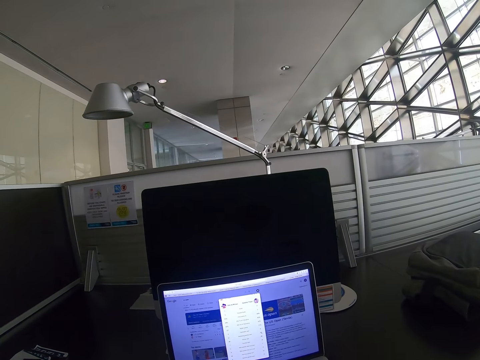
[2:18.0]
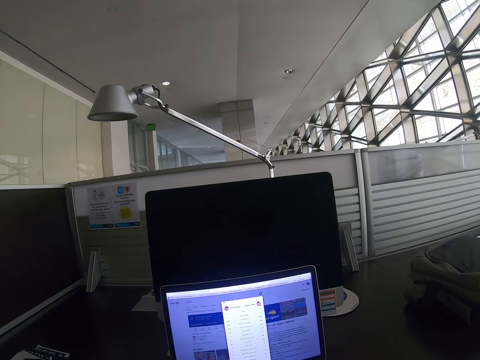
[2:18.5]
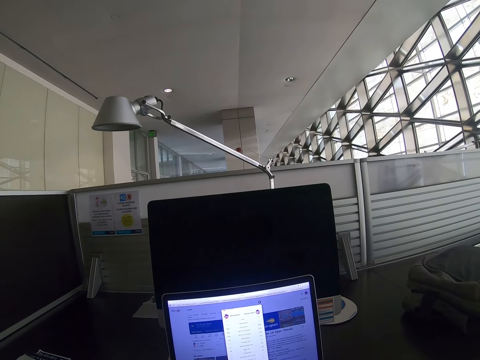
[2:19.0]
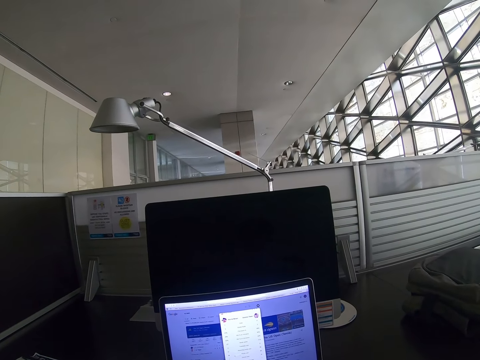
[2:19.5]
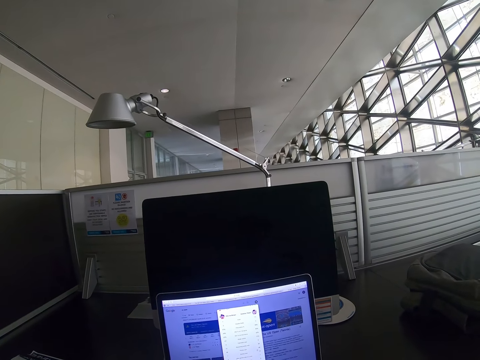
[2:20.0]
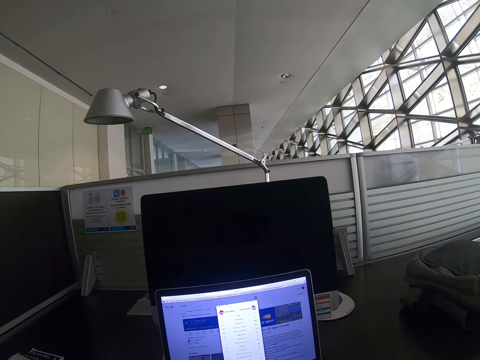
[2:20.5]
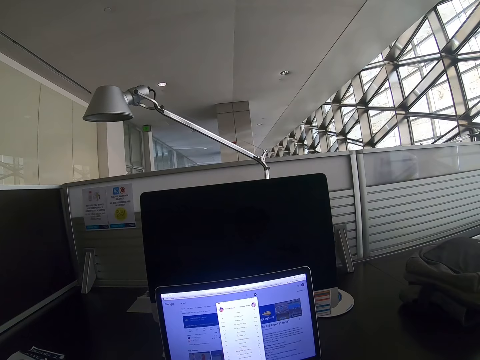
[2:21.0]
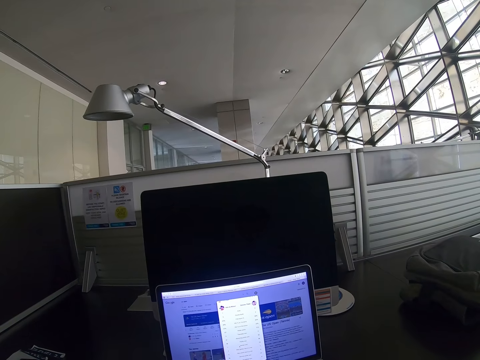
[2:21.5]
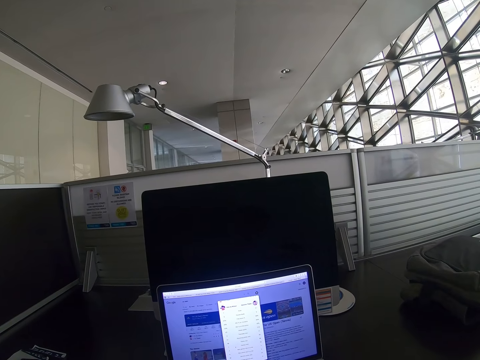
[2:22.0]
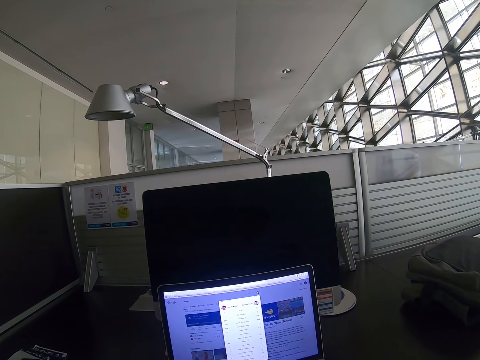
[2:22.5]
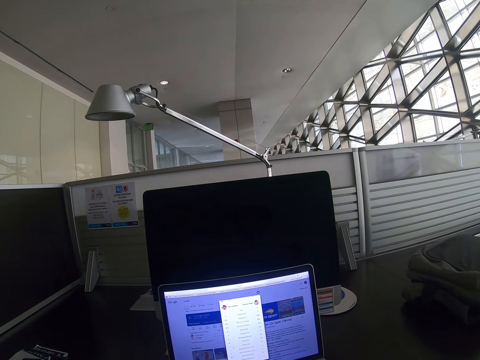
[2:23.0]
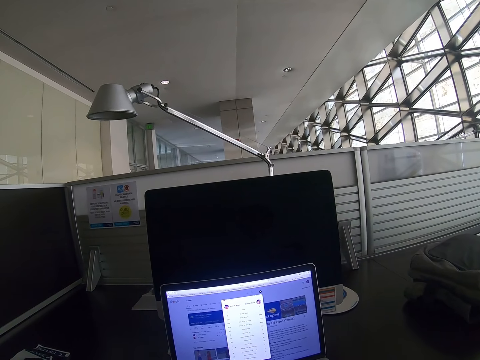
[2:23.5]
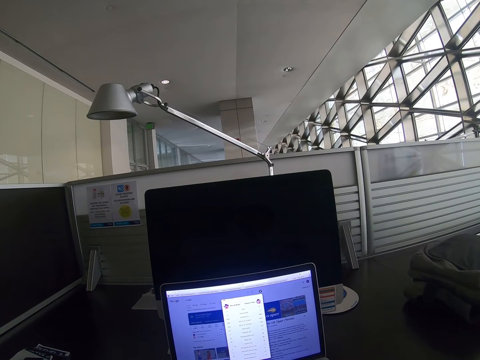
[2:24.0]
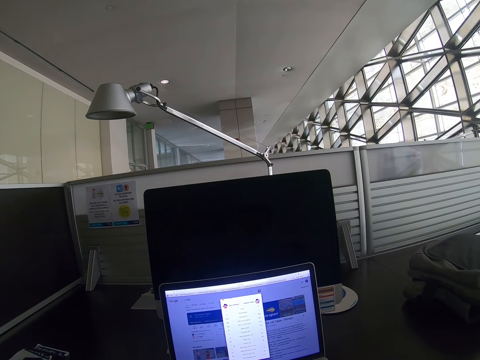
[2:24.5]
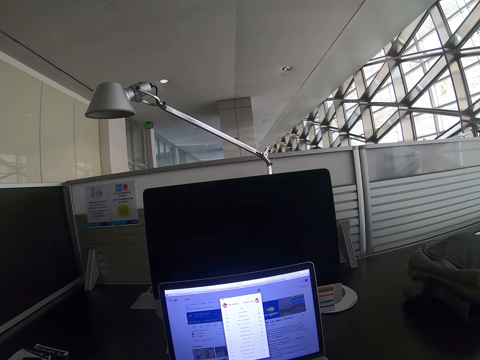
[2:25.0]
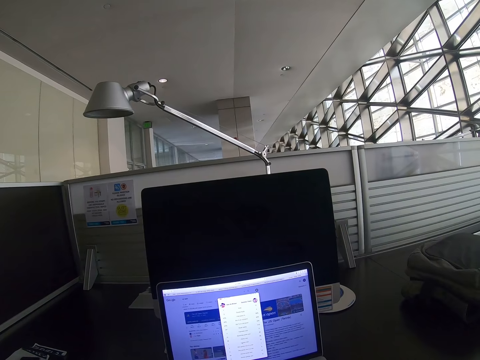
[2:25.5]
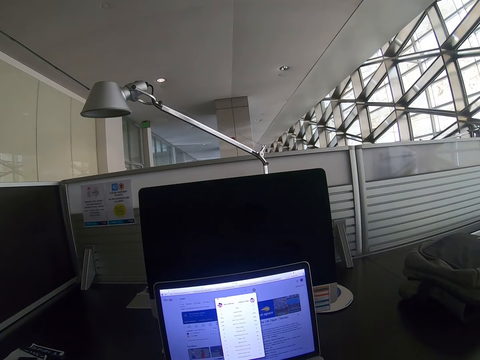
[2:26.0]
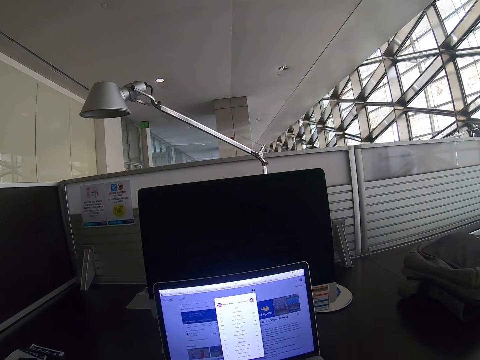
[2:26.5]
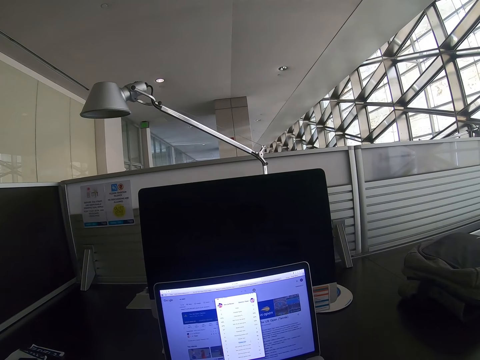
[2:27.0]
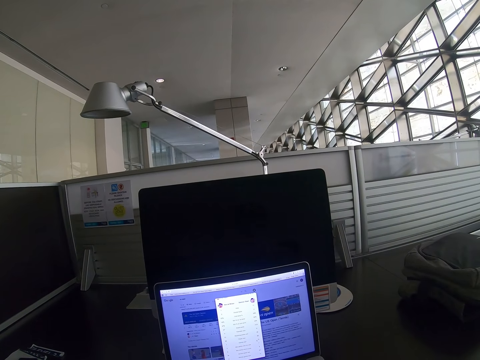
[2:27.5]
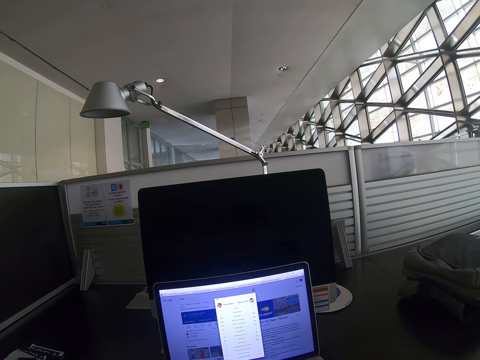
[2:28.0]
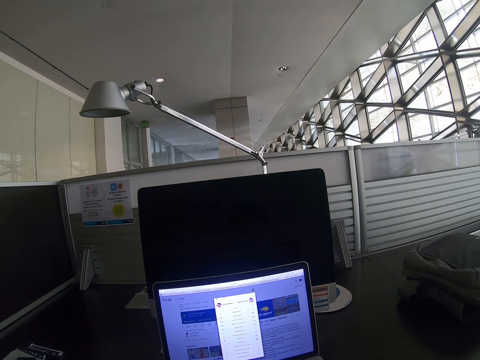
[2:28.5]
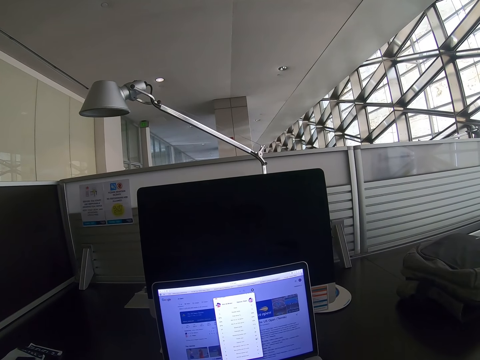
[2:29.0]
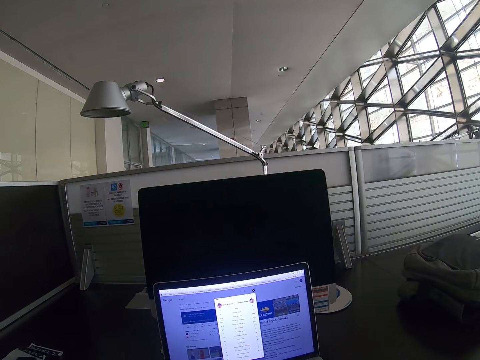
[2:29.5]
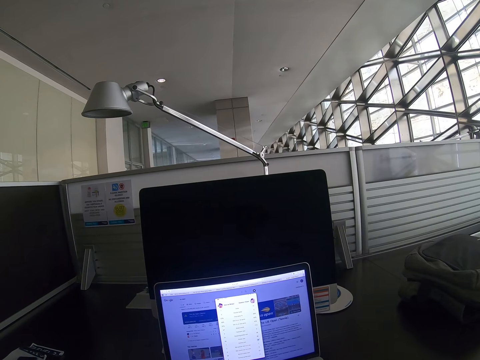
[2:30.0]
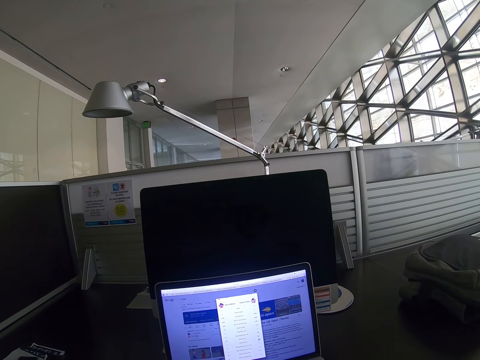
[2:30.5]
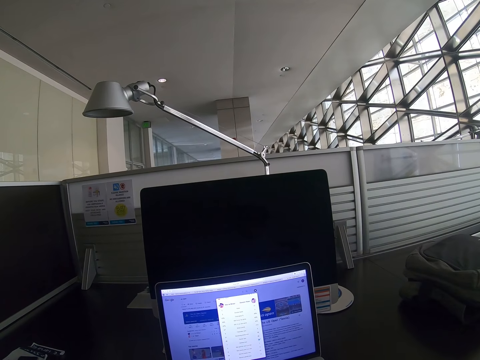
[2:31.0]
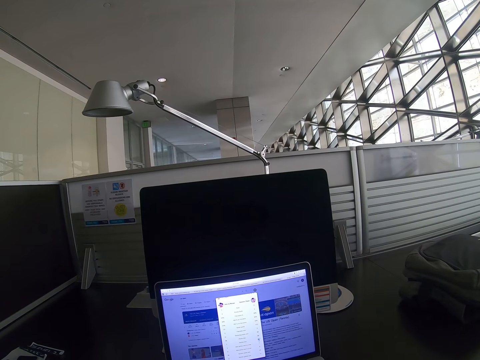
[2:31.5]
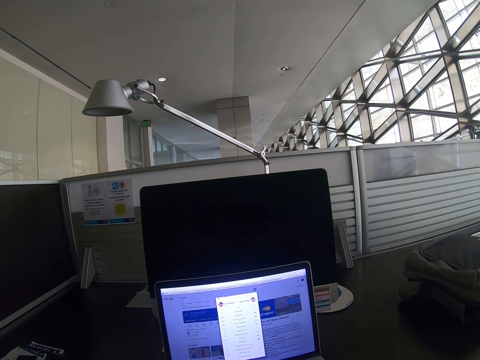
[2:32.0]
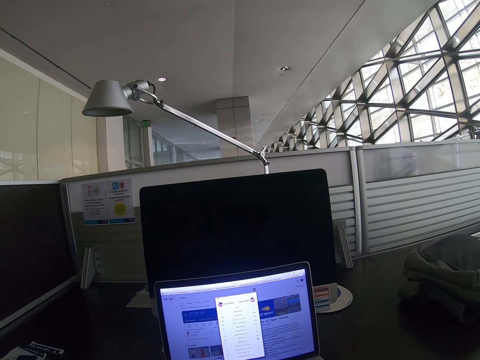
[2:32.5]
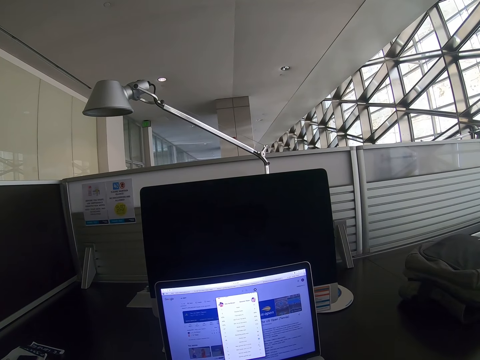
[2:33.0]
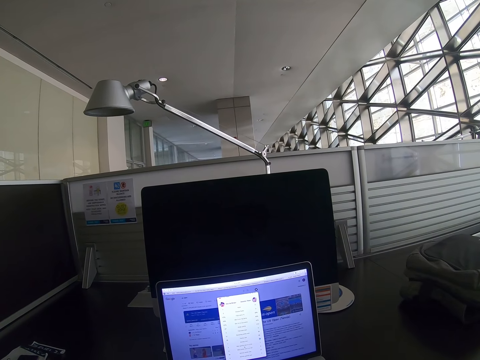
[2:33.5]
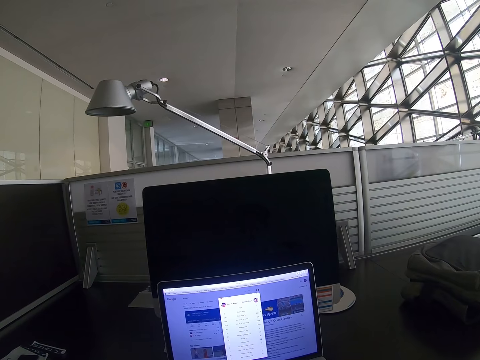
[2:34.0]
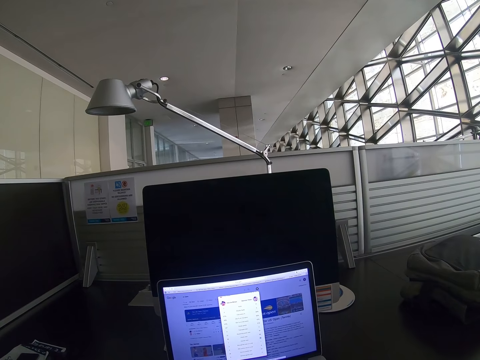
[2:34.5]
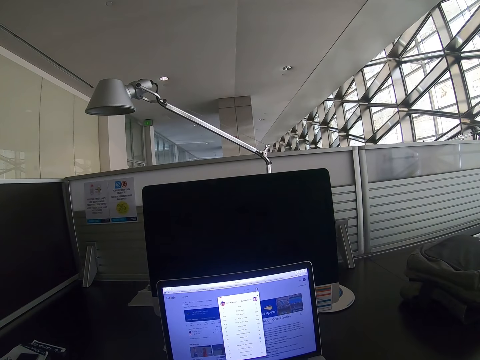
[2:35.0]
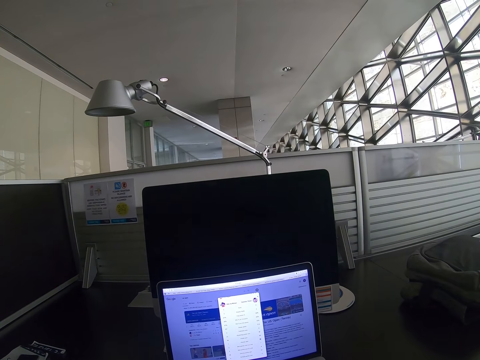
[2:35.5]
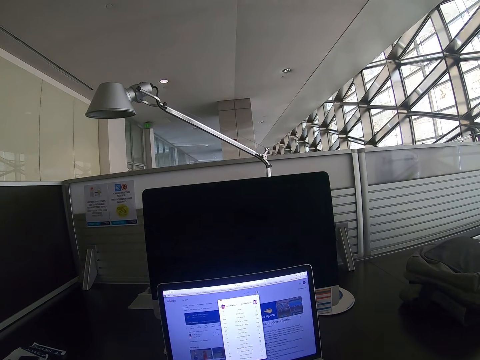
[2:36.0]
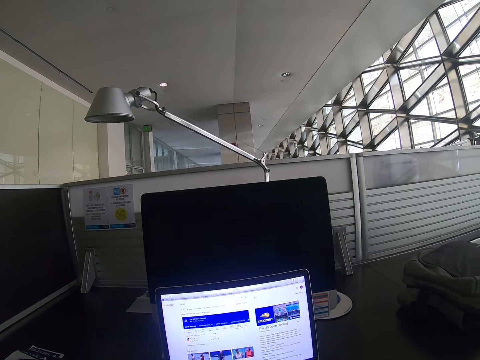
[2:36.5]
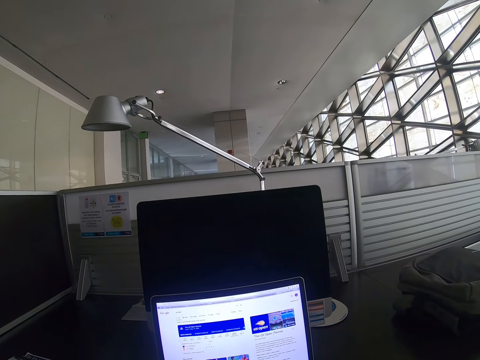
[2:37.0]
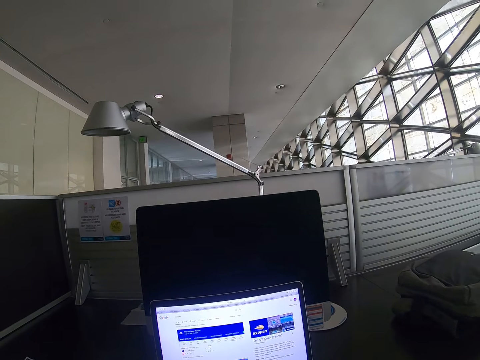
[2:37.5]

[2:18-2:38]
The camera wearer looks around a room. They operate a laptop.

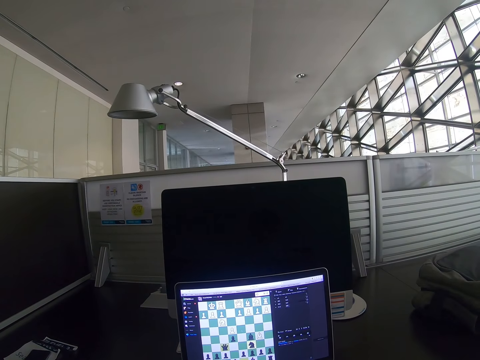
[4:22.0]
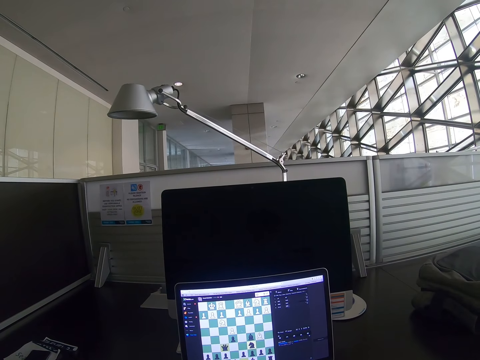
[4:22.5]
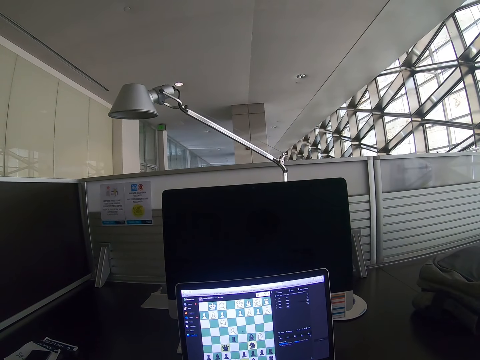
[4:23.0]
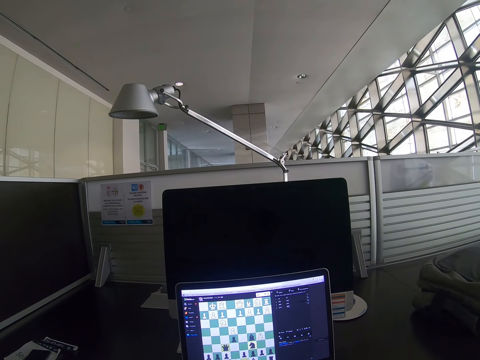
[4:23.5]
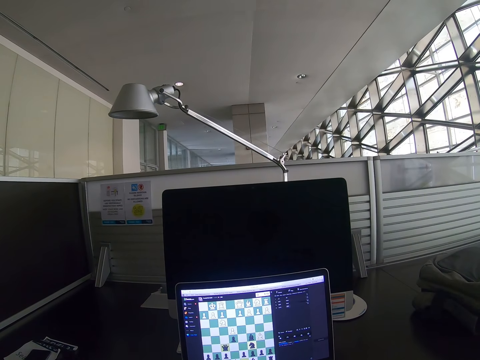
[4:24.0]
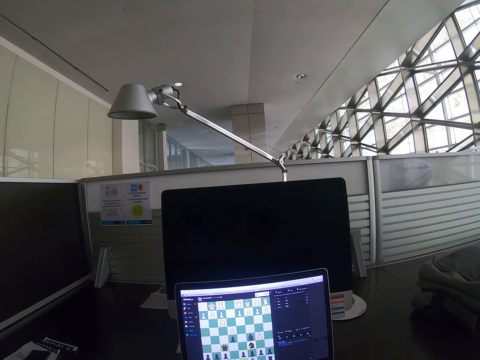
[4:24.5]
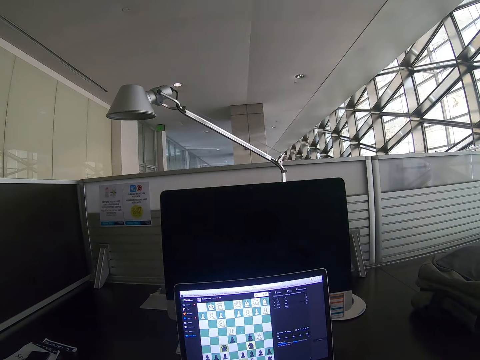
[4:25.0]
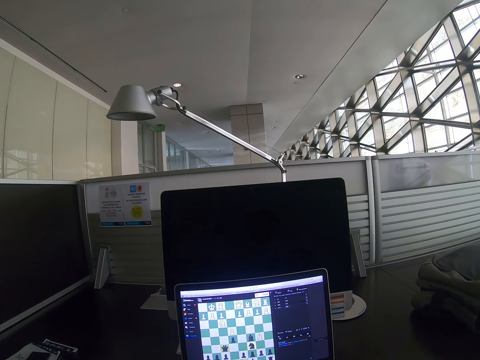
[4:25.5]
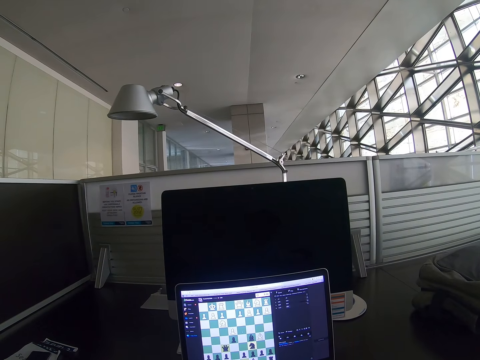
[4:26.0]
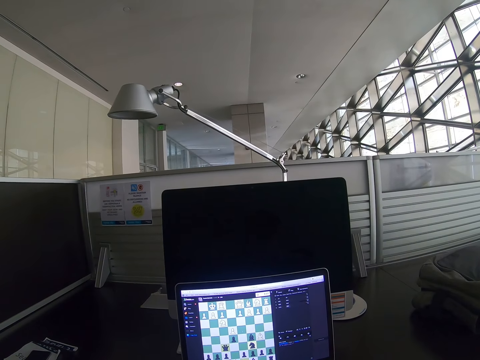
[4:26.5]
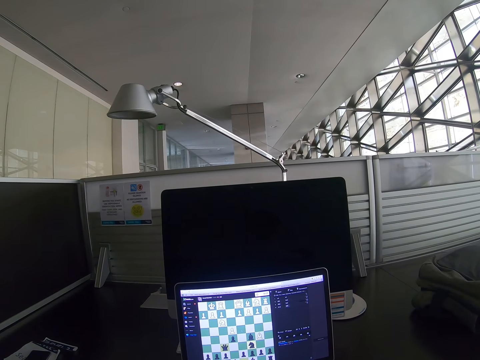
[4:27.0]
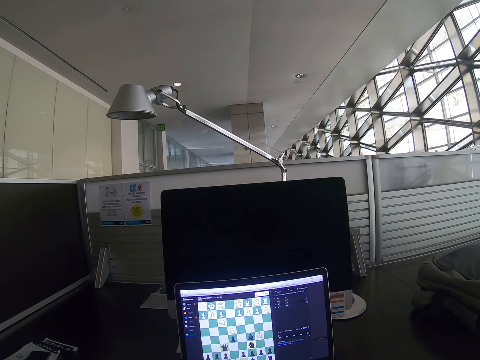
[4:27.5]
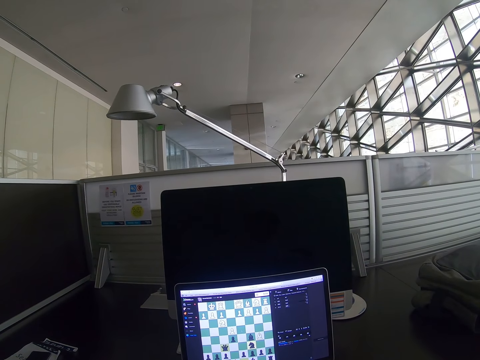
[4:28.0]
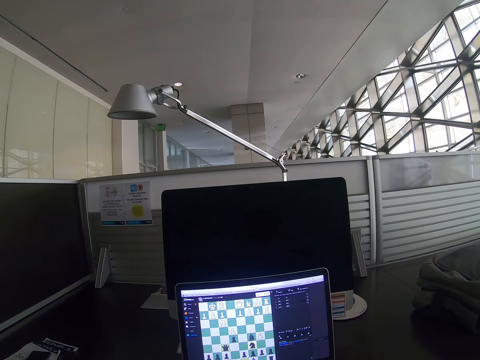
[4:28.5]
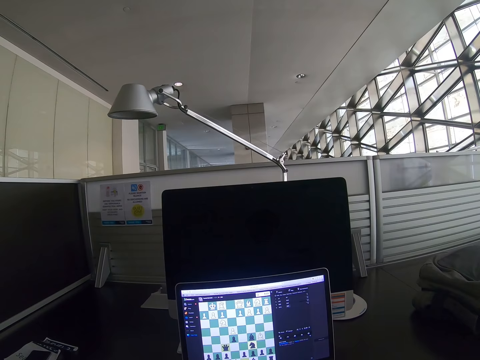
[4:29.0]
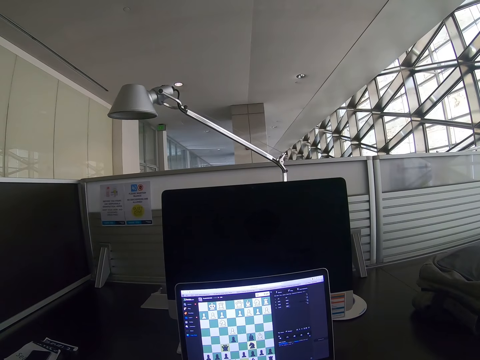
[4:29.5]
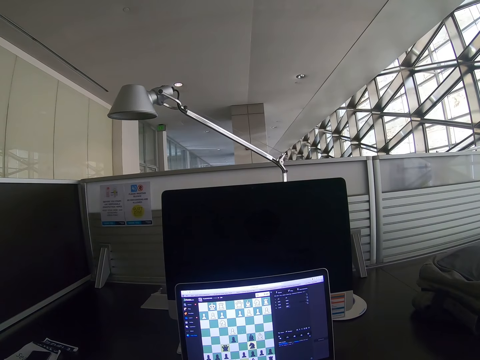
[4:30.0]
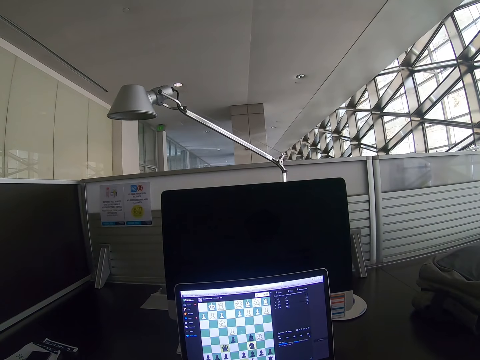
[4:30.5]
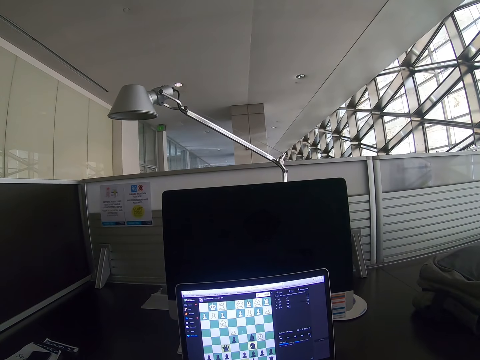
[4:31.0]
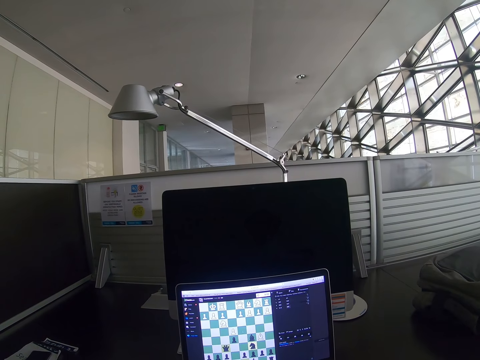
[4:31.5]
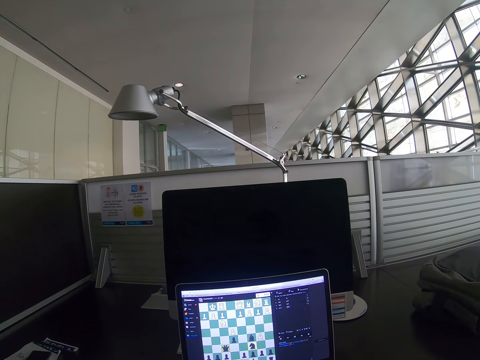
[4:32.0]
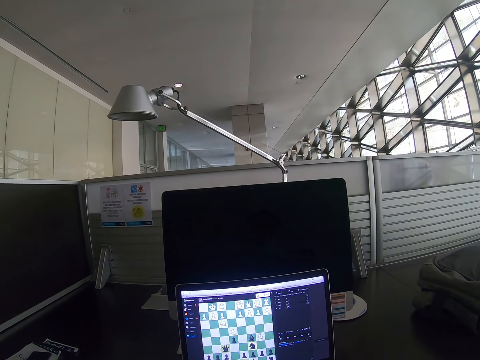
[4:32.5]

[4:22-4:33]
The camera wearer looks around a room.
